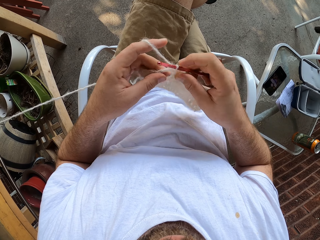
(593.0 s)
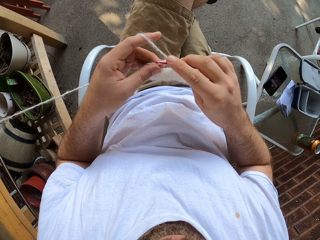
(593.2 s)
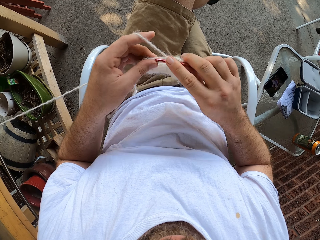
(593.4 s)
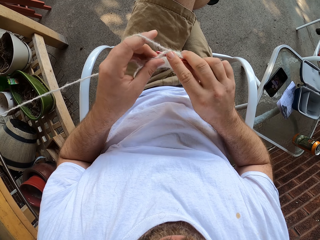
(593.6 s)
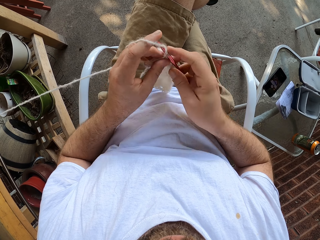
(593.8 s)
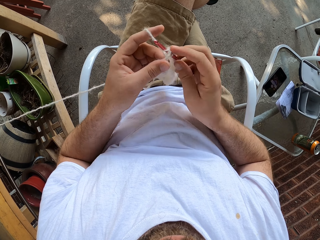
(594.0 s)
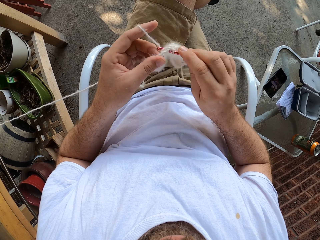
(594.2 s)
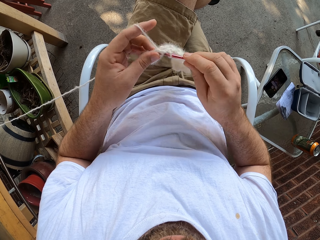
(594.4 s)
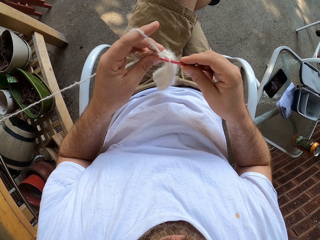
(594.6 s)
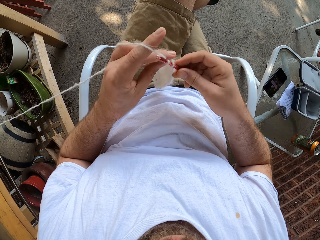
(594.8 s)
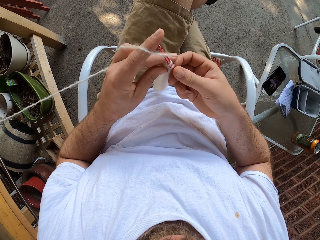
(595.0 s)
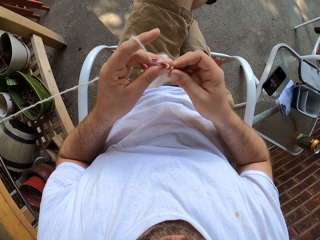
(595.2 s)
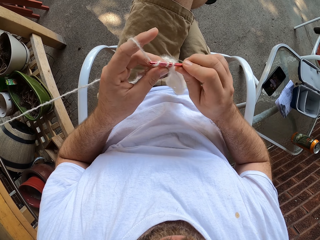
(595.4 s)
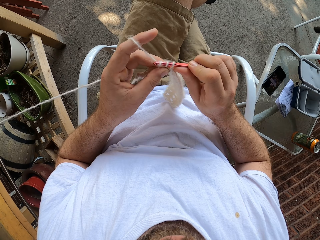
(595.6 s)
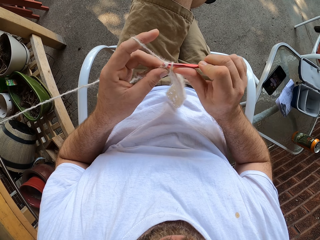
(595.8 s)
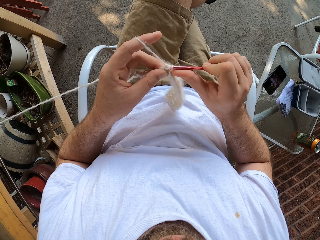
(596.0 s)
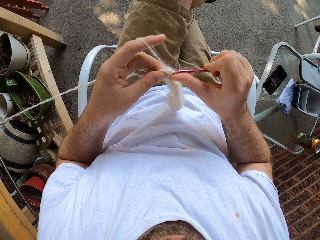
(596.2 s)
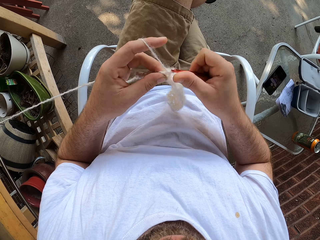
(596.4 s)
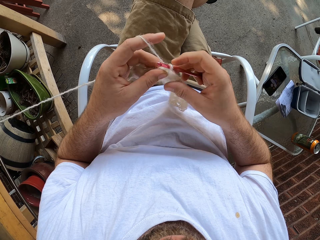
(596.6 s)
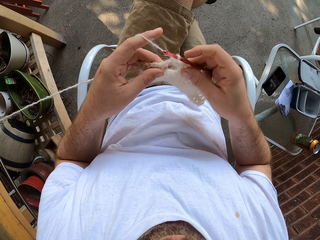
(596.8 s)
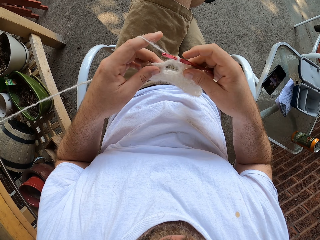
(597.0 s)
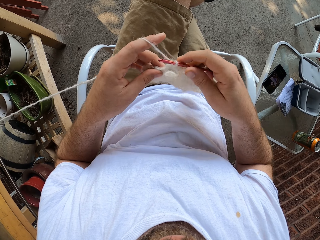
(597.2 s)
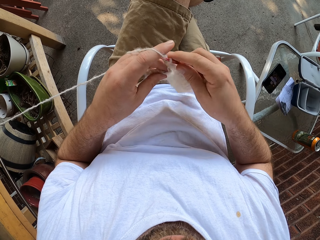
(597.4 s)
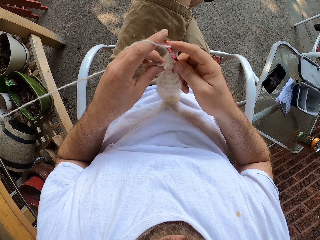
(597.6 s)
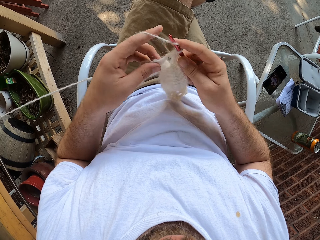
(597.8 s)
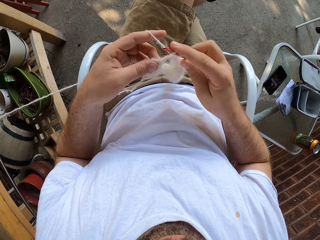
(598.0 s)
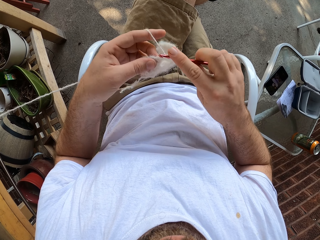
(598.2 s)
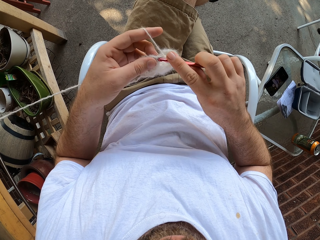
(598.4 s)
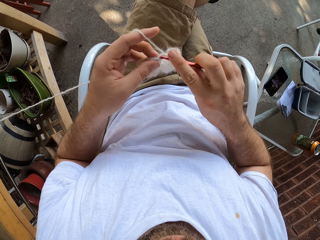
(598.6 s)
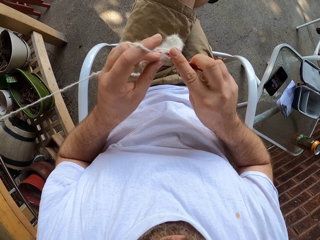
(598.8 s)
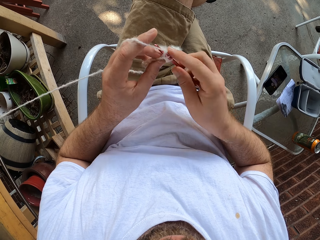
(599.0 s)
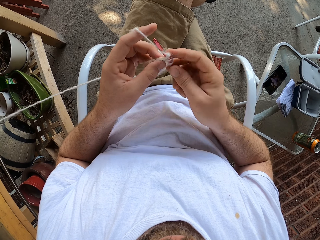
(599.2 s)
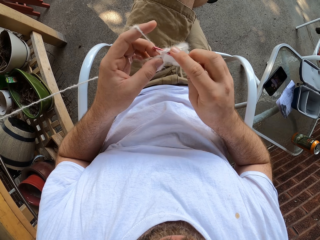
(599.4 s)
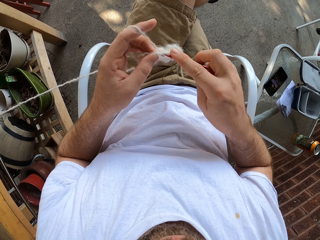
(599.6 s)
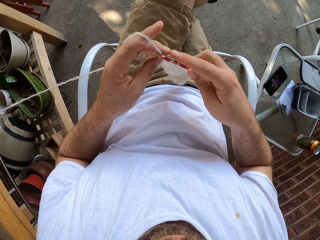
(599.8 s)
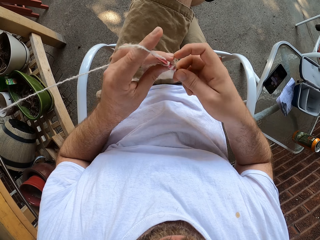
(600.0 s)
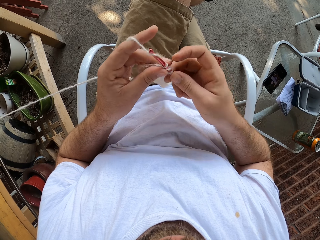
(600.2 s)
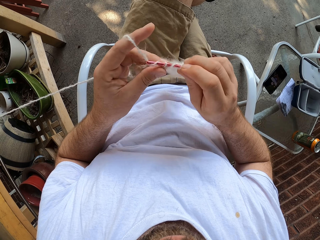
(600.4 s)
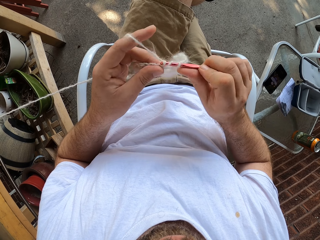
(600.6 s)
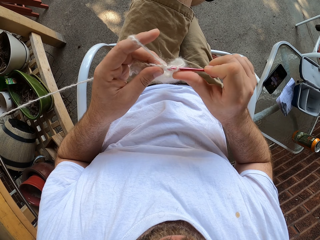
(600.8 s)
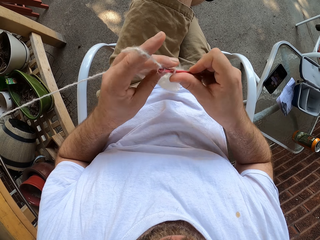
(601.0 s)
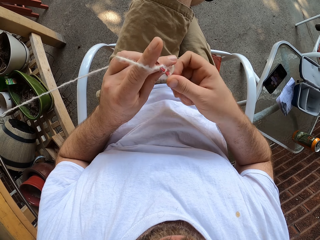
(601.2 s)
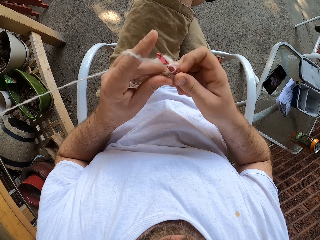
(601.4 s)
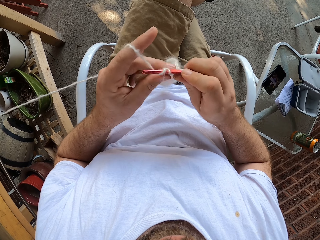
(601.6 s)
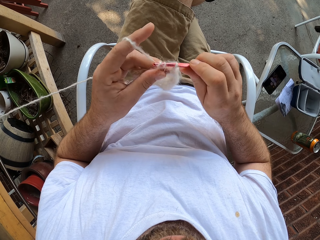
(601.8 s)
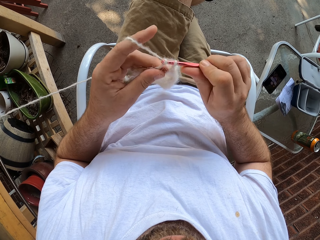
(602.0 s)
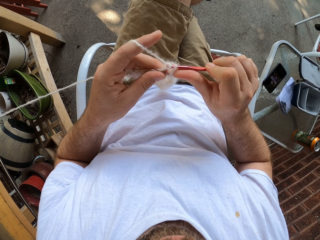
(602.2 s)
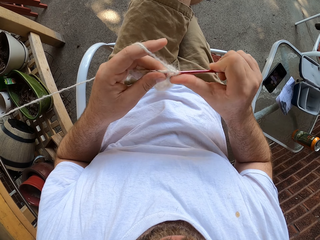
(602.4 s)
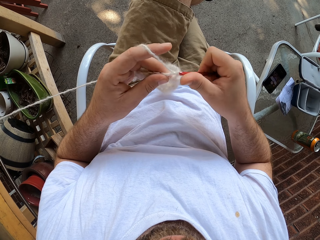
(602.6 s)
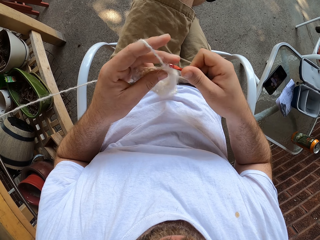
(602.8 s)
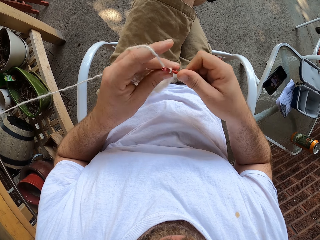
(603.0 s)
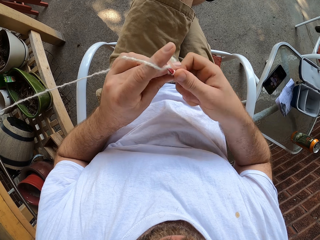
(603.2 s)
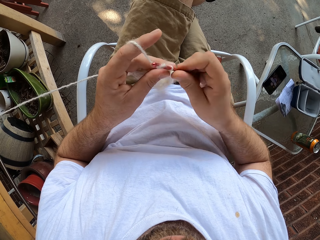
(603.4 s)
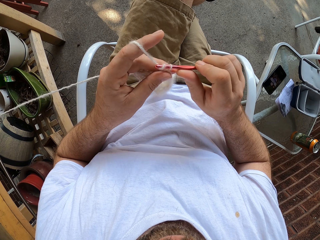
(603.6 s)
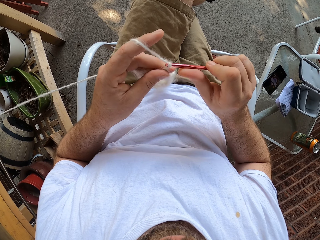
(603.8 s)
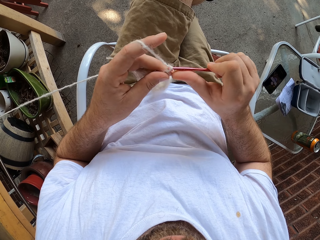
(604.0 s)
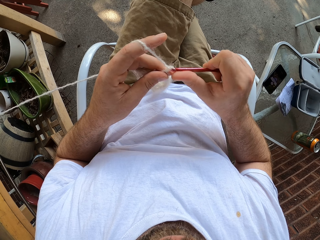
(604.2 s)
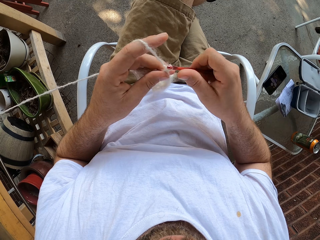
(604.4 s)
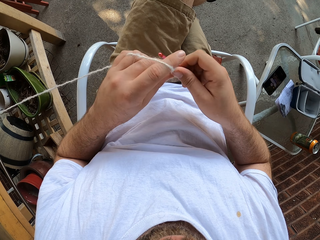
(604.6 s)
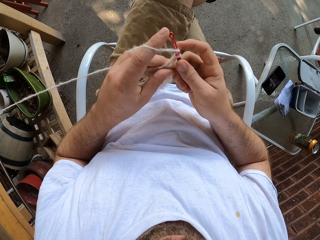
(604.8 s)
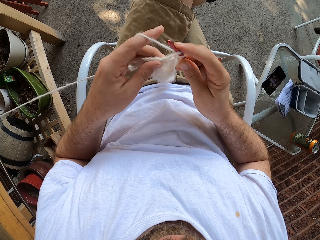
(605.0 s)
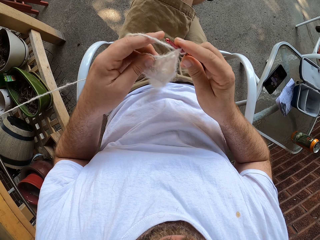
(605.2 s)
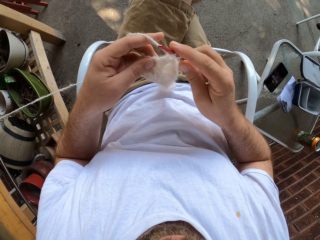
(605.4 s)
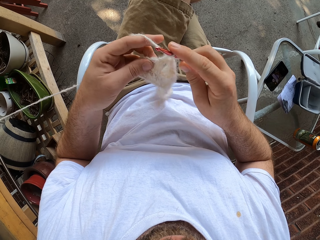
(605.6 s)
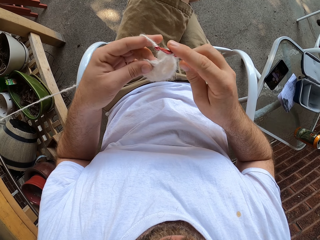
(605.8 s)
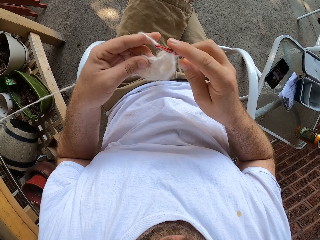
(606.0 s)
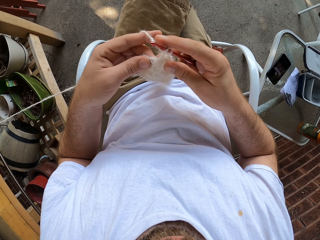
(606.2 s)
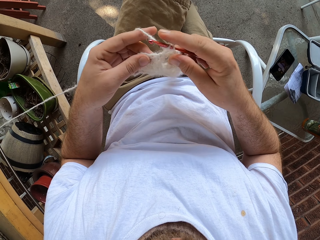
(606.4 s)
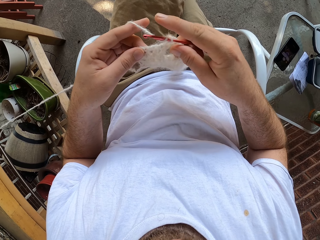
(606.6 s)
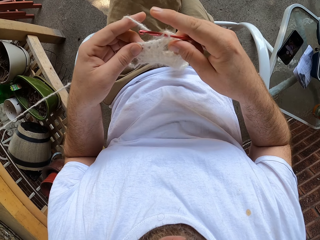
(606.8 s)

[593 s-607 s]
The camera wearer holds the fabric with both hands. They knit the fabric with a crochet needle. They roll a thread on the crochet needle. They knit the fabric with the crochet needle. They roll the thread on the crochet needle. They knit the fabric with the crochet needle. They hold the fabric with both hands. They roll the thread on the crochet needle. They knit the fabric with the crochet needle. They roll the thread on the crochet needle. They knit the fabric with the crochet needle. They roll the thread on the crochet needle. They knit the fabric with the crochet needle. They roll the thread on the crochet needle. They knit the fabric with the crochet needle. They roll the thread on the crochet needle. They knit the fabric with the crochet needle. They roll the thread on the crochet needle.

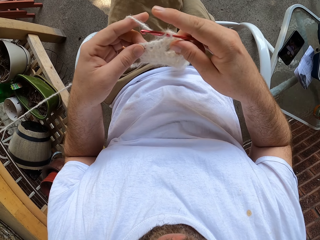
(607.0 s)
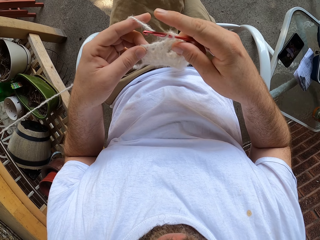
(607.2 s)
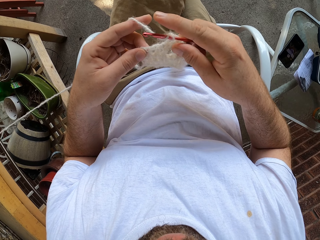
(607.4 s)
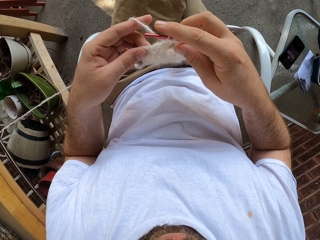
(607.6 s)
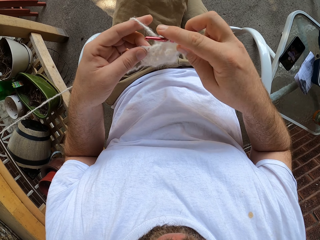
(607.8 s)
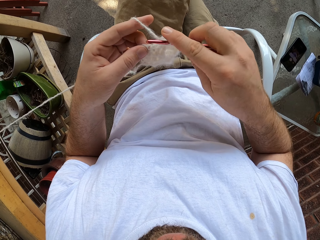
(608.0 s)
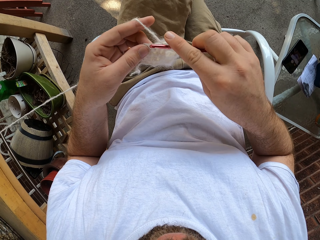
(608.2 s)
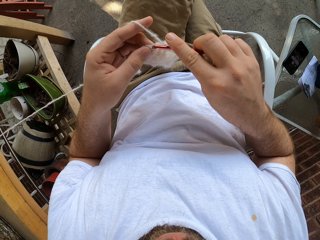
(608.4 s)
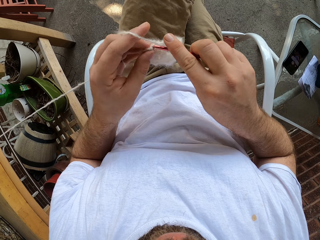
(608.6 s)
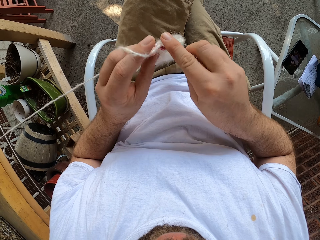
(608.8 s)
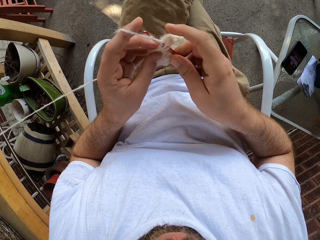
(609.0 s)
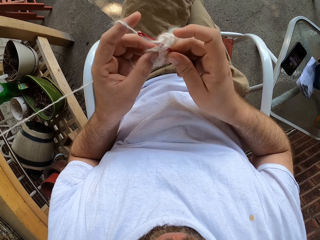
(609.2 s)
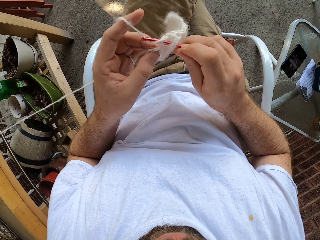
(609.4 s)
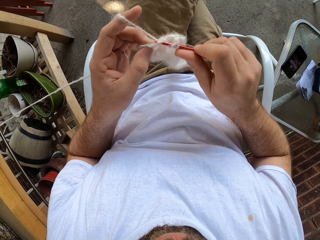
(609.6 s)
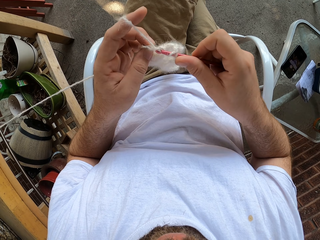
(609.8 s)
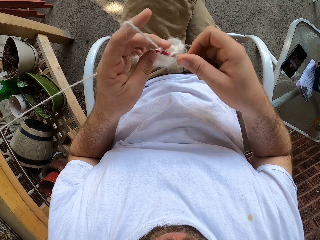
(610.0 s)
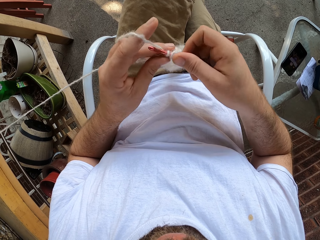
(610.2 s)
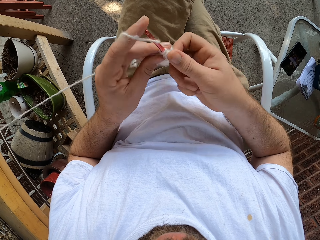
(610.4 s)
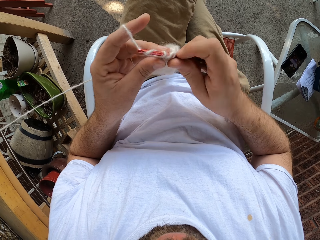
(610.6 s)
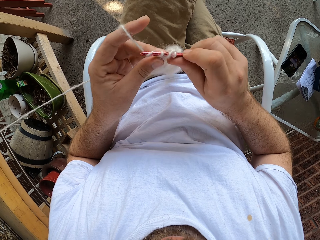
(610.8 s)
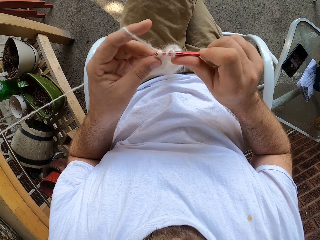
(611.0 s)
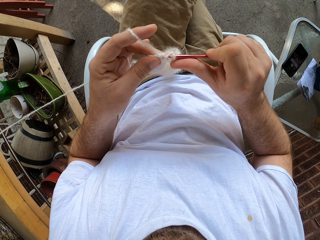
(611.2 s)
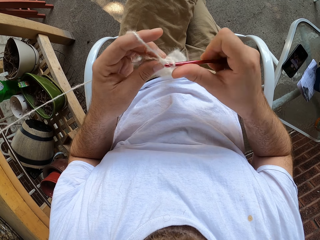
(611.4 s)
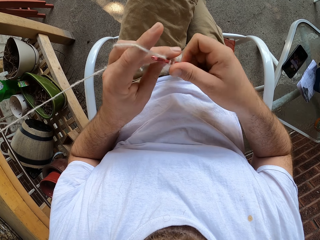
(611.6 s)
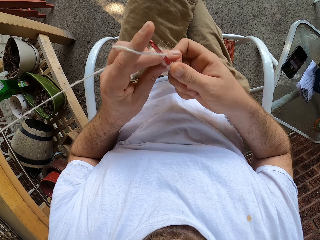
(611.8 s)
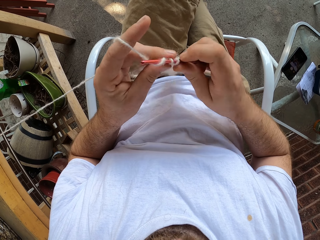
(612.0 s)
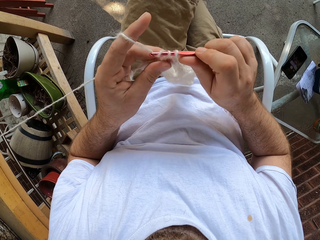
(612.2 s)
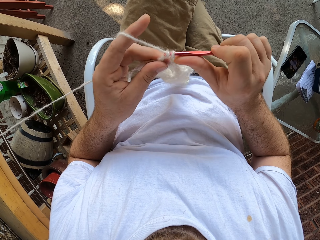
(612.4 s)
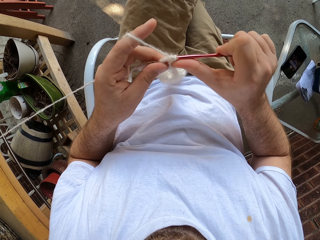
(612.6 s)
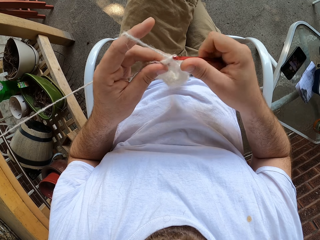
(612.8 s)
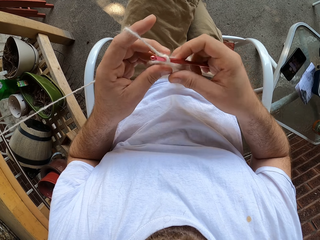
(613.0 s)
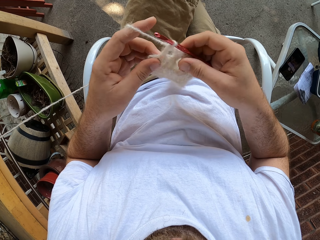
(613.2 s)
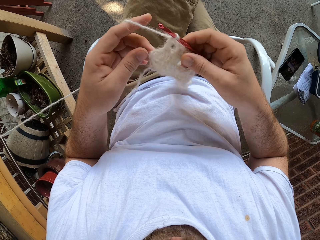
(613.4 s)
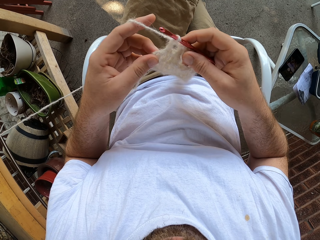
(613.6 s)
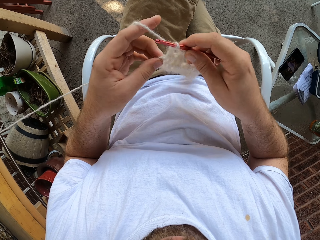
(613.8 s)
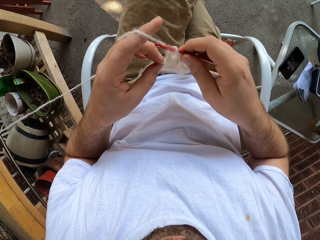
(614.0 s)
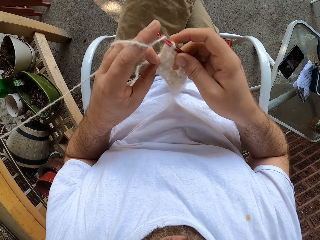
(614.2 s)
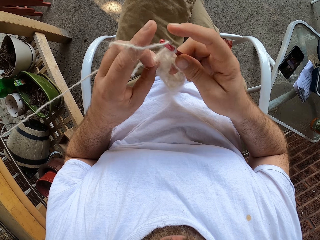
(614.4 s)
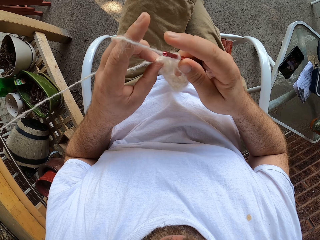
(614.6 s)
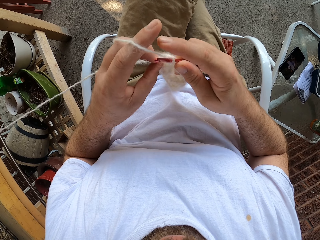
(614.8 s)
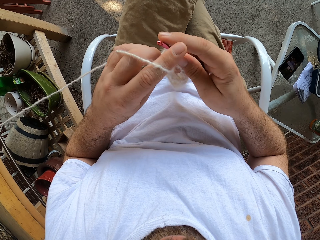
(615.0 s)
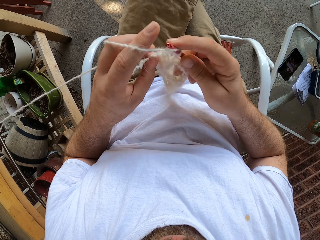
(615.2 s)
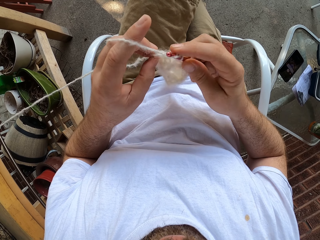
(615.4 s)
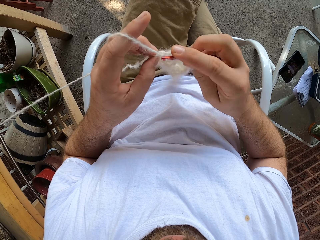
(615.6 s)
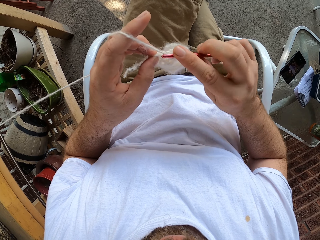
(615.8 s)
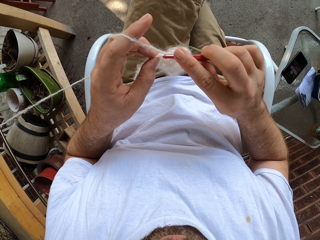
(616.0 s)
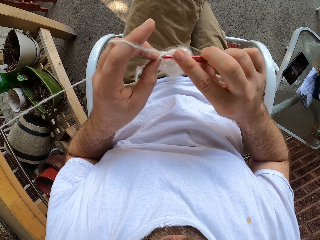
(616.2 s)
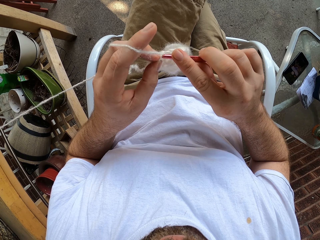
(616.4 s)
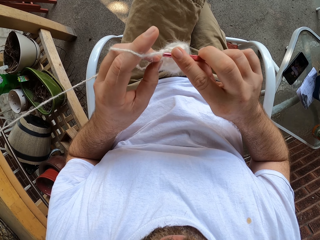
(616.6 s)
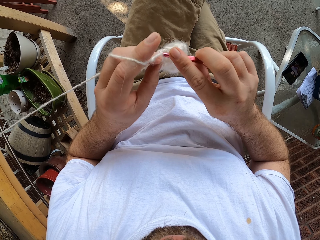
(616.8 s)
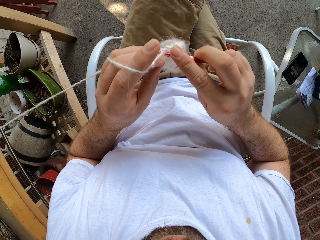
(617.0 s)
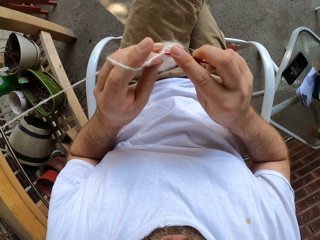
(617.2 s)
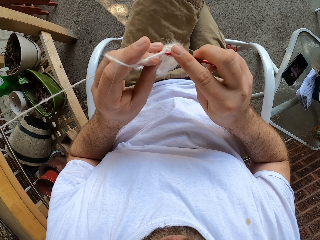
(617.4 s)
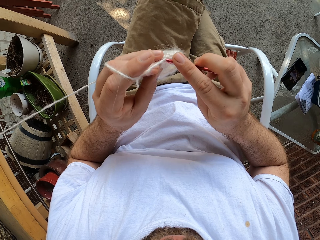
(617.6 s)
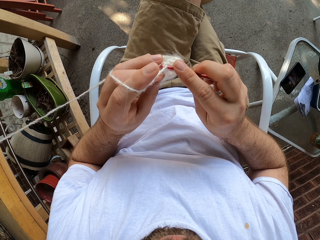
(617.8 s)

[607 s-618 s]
The camera wearer holds the fabric with both hands. They knit the fabric with a crochet needle. They roll a thread on the crochet needle. They knit the fabric with the crochet needle. They roll the thread on the crochet needle. They knit the fabric with the crochet needle. They roll the thread on the crochet needle. They knit the fabric with the crochet needle. They hold the fabric with both hands. They roll the thread on the crochet needle. They knit the fabric with the crochet needle.
